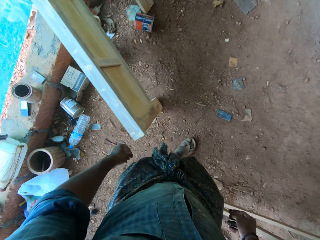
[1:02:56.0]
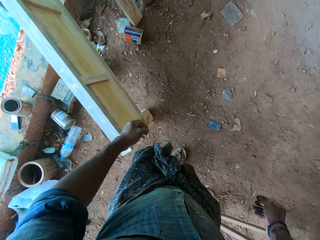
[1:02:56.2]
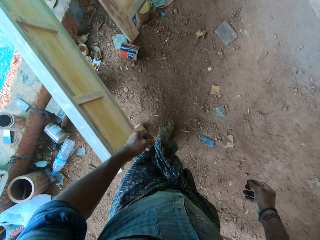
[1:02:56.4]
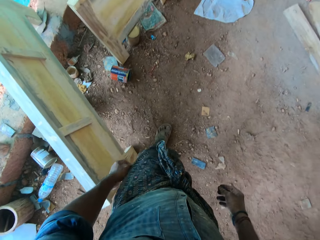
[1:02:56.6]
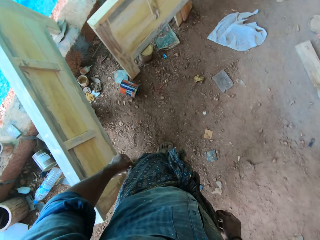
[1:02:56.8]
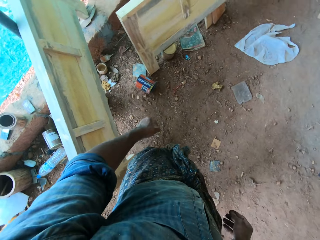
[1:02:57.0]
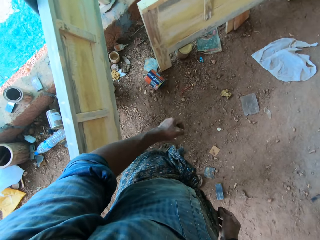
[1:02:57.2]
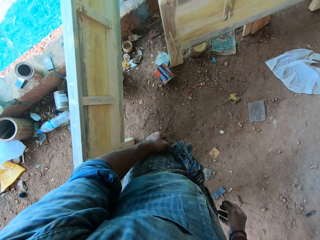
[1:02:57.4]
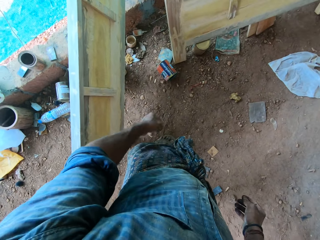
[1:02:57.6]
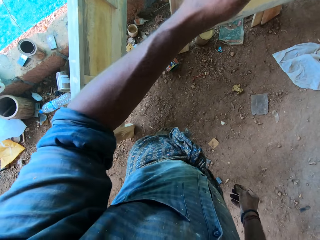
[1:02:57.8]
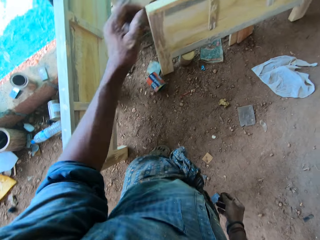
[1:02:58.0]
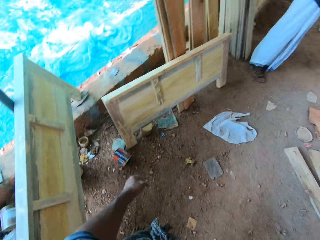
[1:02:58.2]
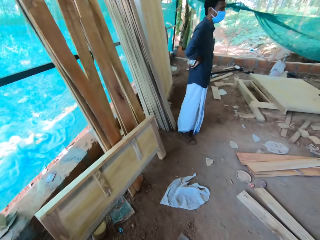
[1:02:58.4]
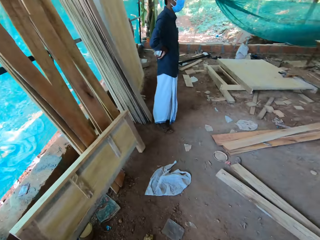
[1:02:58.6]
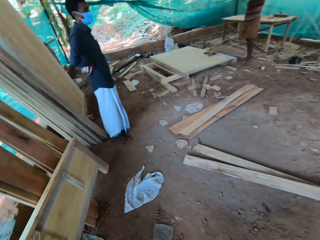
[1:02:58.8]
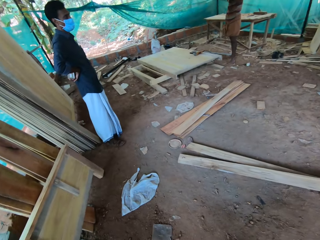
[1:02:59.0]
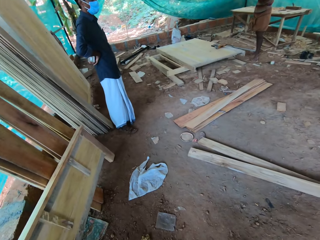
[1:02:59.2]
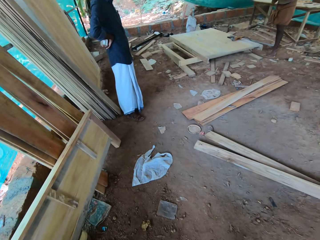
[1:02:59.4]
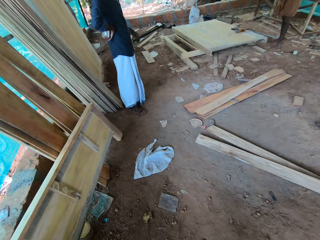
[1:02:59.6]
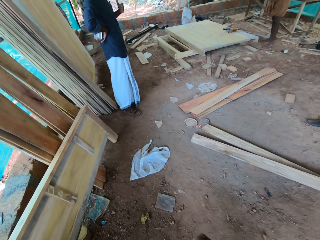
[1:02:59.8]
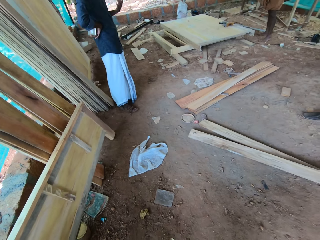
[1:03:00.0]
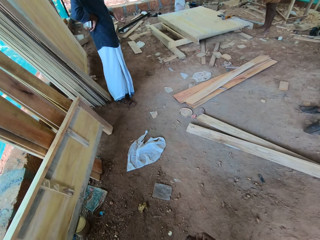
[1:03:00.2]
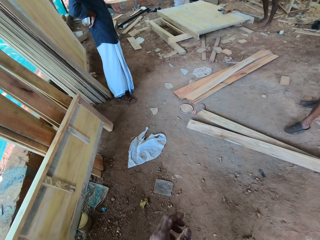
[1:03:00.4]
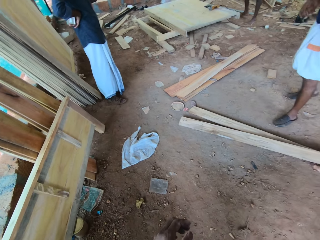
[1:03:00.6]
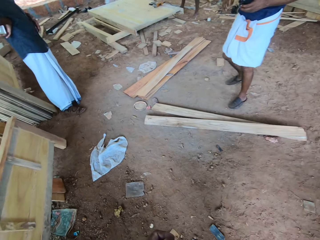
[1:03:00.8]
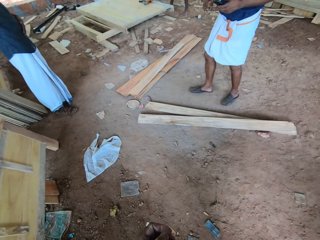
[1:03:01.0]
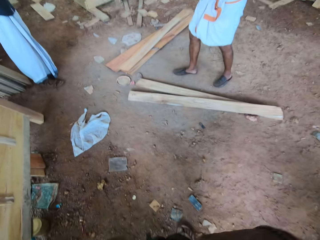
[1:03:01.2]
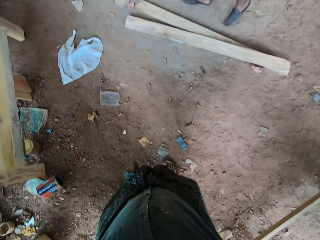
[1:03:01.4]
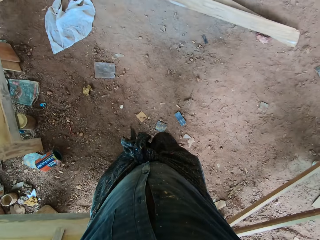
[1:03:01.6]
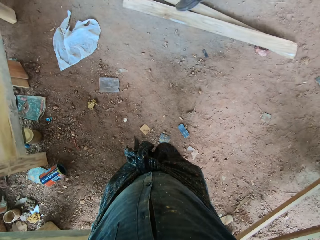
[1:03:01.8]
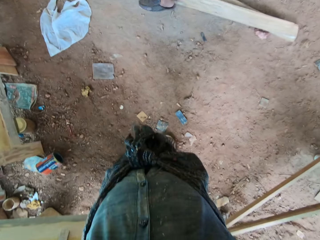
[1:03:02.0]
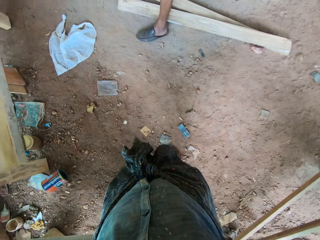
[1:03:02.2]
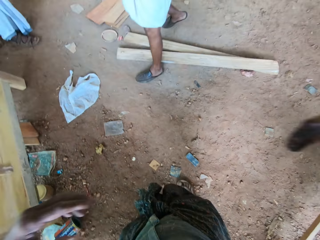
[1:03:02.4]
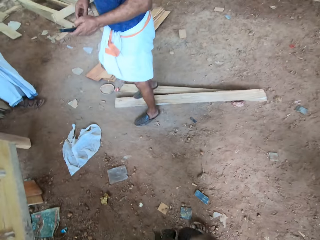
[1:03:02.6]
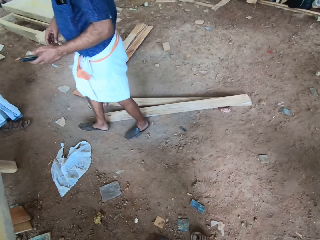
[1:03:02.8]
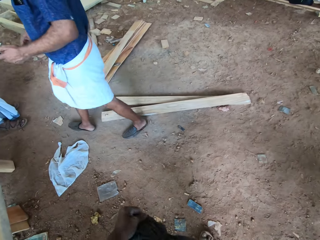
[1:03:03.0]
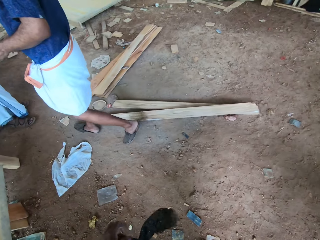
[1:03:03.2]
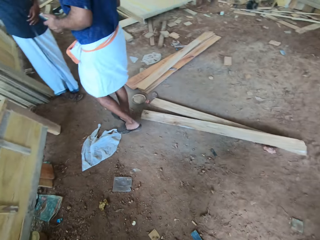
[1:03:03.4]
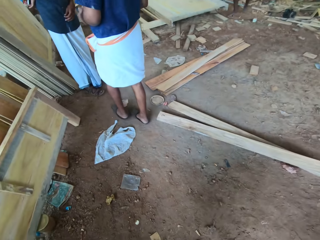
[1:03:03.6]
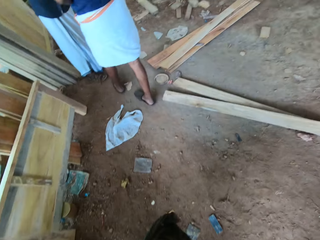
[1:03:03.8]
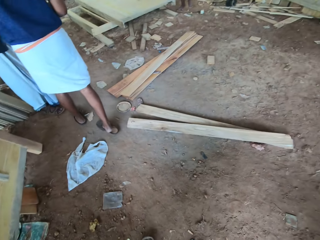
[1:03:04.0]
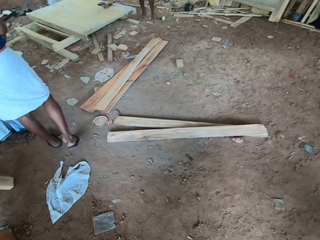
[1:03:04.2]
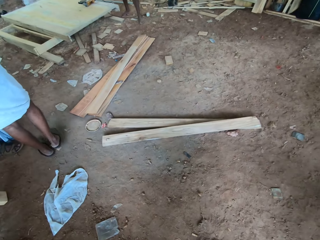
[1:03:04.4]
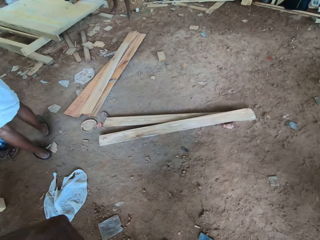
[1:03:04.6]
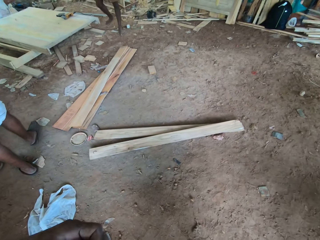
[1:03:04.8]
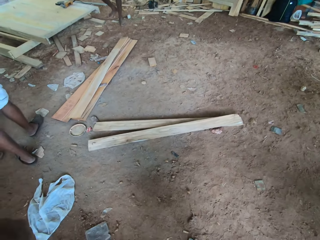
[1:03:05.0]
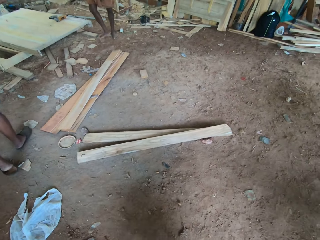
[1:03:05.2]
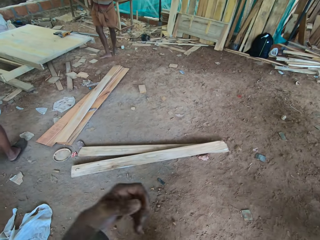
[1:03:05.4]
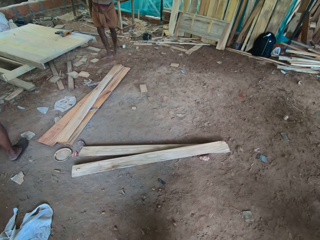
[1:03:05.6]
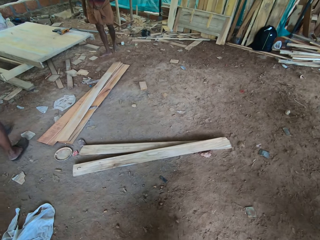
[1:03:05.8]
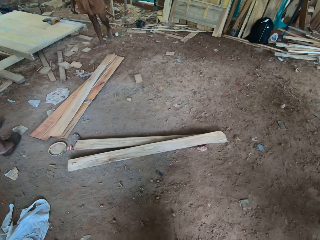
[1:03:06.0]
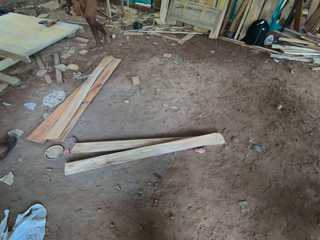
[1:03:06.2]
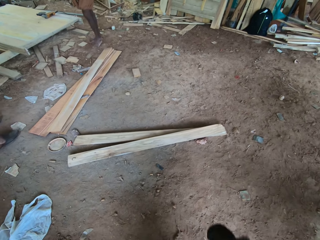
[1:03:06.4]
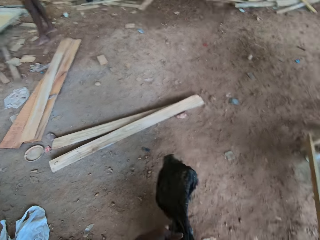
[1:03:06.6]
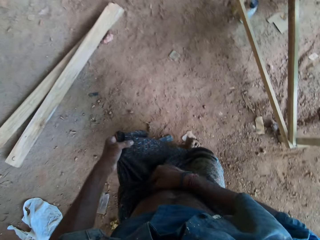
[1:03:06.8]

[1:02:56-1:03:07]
The camera wearer walks. They cough. They move their hand. They converse with a man, another man and a third man. A man moves his hand. Another man walks. The camera wearer drops their hands. The other man walks.

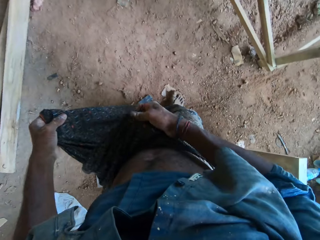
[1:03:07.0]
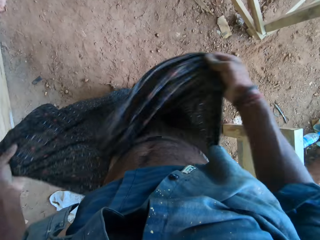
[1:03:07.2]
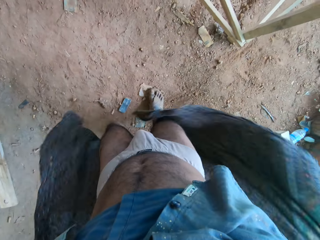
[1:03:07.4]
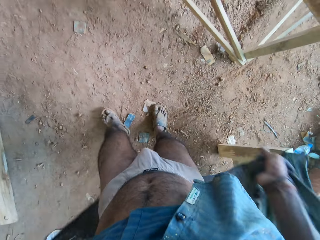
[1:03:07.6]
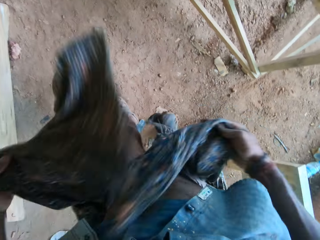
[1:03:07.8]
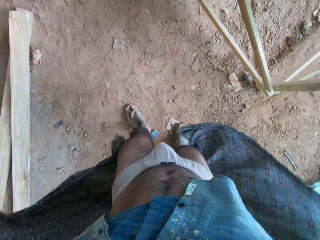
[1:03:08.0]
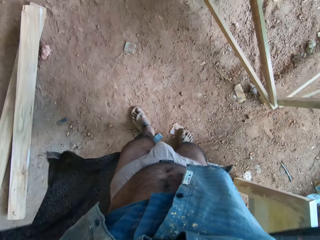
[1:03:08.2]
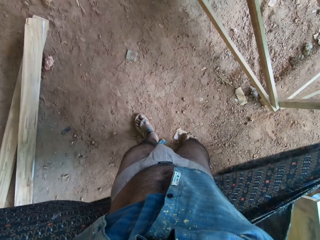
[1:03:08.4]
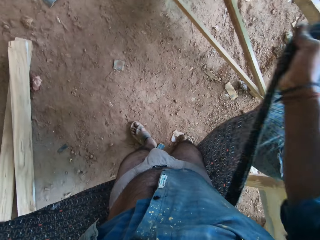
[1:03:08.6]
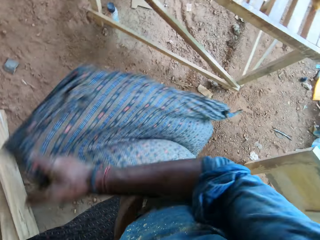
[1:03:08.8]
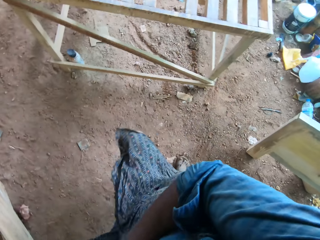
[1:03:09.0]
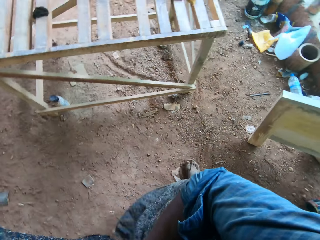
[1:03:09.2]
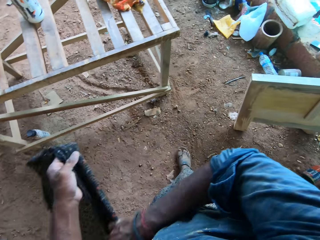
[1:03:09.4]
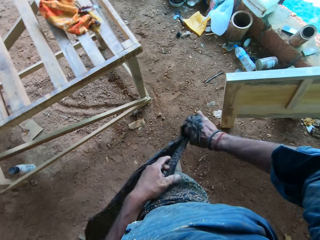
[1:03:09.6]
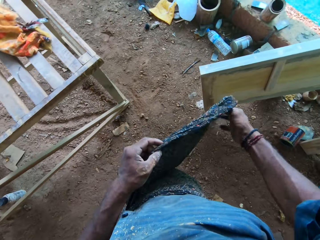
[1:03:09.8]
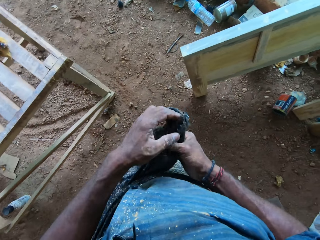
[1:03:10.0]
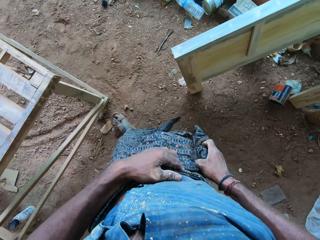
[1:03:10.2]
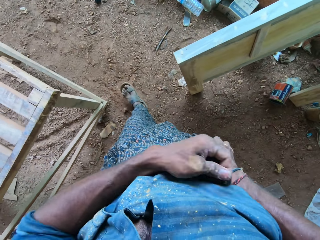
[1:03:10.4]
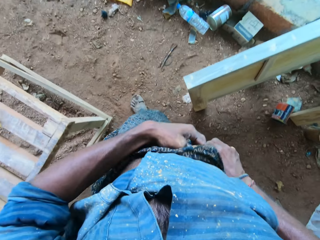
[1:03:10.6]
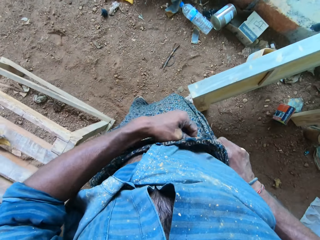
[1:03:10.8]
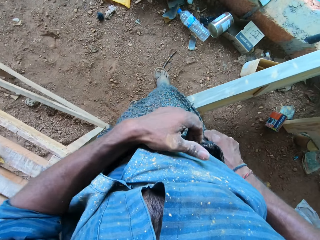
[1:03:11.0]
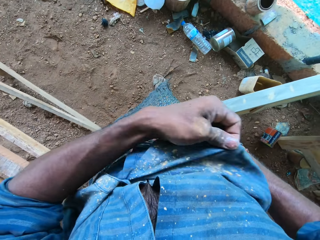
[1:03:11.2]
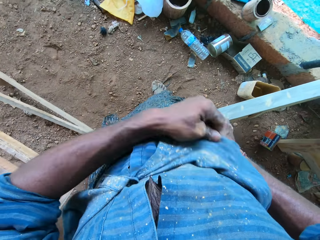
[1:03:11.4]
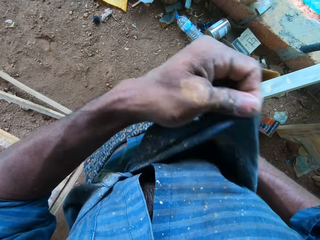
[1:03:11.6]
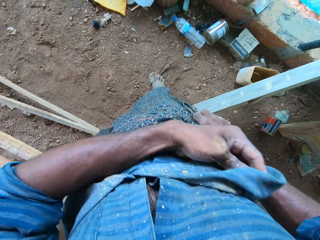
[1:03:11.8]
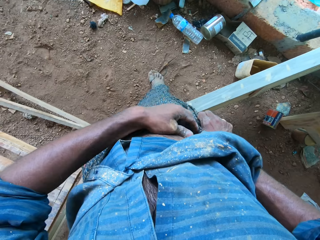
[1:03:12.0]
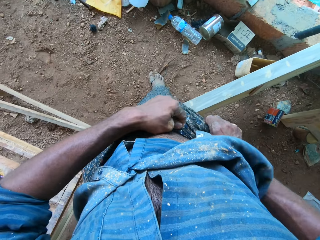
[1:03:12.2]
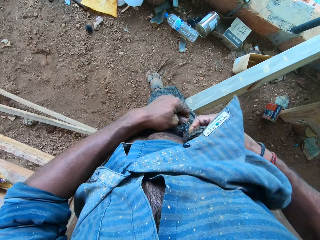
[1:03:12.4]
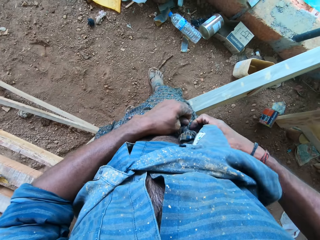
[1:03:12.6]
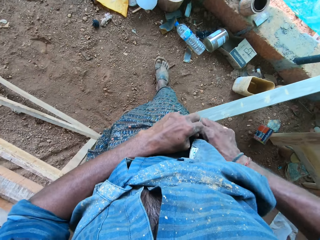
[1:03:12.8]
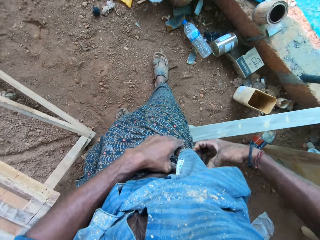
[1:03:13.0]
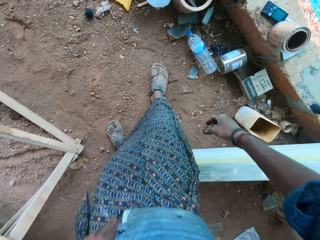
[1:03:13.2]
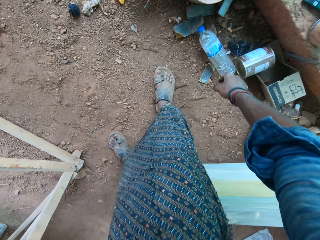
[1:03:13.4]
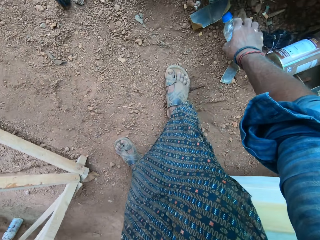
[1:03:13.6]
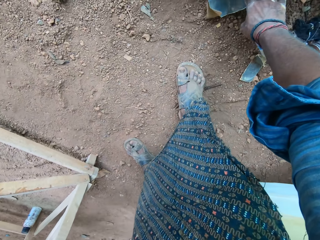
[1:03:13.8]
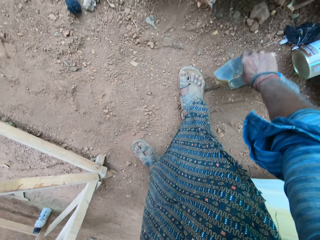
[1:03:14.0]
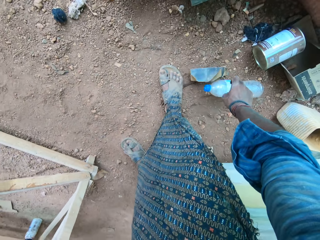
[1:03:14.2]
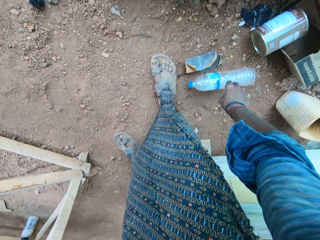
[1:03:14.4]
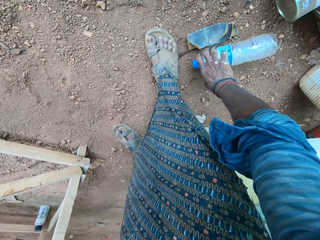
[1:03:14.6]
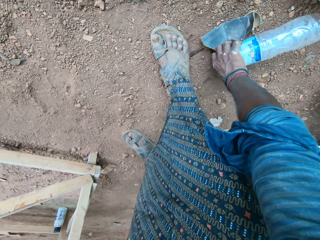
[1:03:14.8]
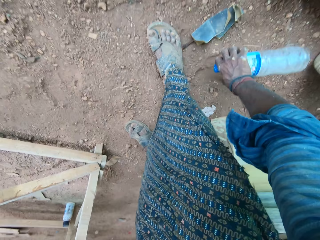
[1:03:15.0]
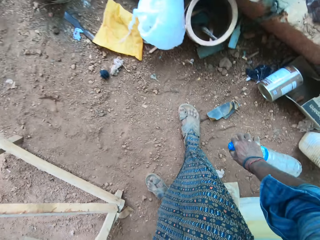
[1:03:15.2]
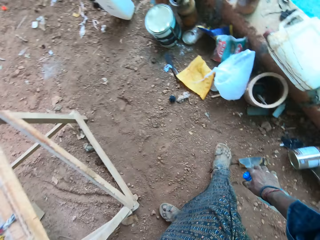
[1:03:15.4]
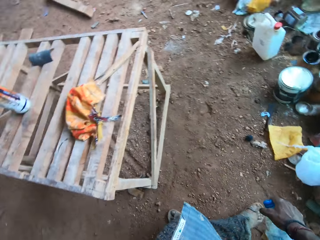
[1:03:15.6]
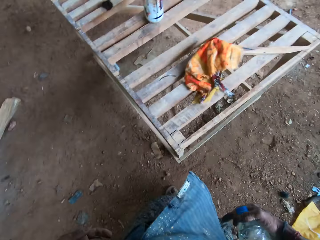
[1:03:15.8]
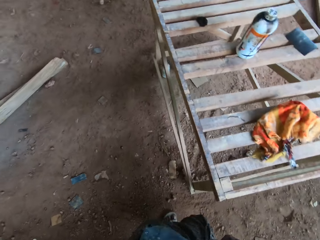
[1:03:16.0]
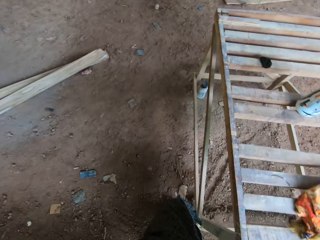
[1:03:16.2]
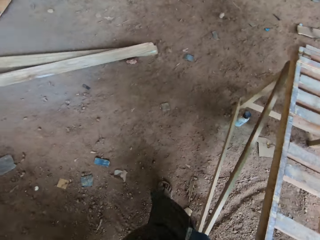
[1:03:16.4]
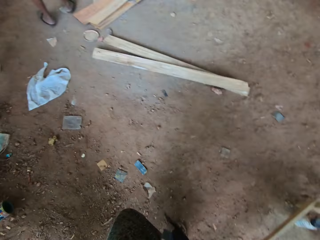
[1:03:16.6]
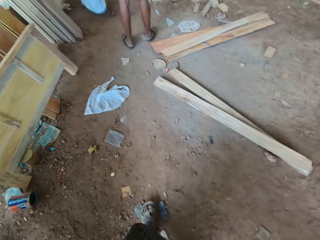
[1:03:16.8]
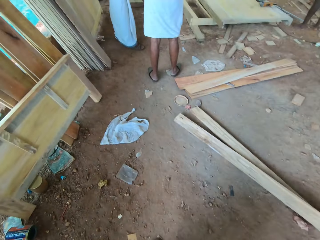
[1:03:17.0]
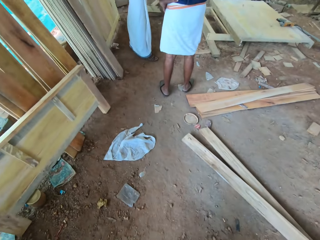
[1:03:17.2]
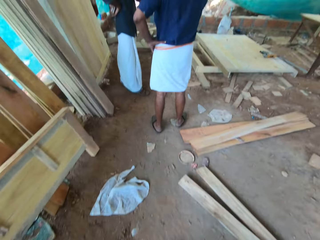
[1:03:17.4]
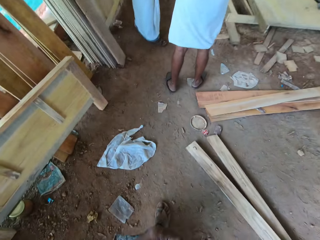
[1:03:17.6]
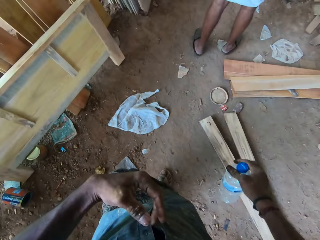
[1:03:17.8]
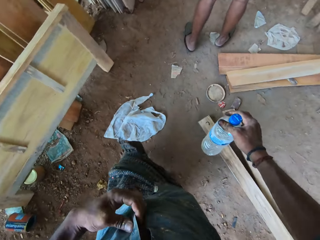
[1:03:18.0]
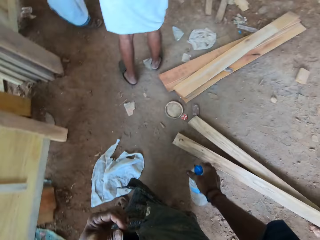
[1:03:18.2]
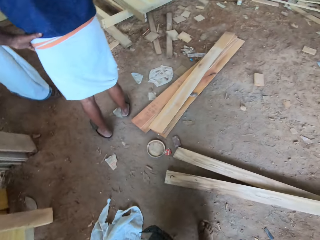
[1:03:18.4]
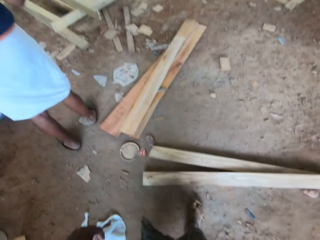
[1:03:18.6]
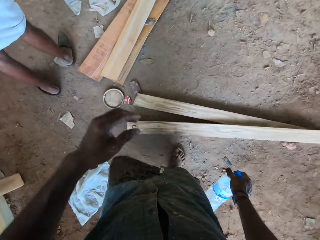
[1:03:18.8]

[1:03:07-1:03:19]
The camera wearer removes his wrapper from his waist with both hands. He blows air with the wrapper in his hands. He wraps the wrapper in his hands around his waist. He drags a bottle on the ground with his right hand. He picks up the bottle on the ground with his right hand. He carries the bottle on the floor.
